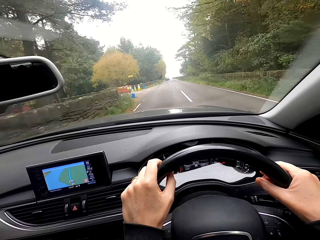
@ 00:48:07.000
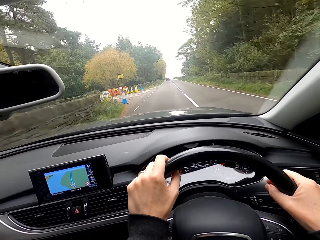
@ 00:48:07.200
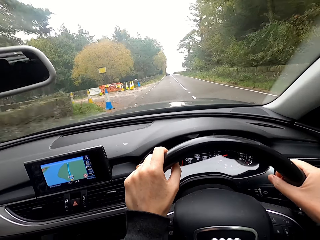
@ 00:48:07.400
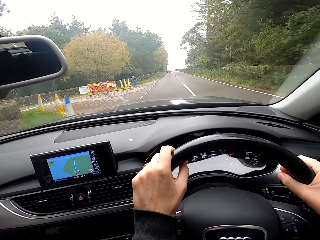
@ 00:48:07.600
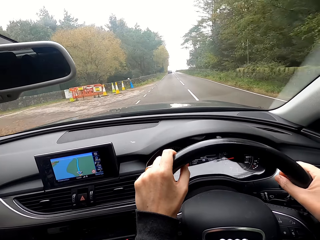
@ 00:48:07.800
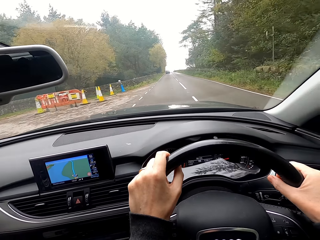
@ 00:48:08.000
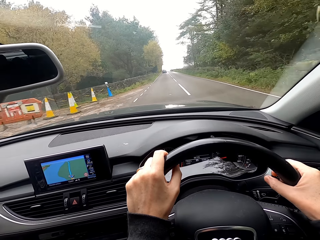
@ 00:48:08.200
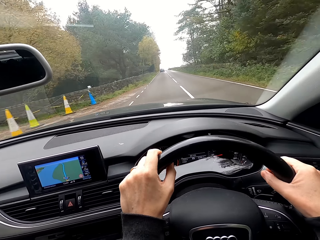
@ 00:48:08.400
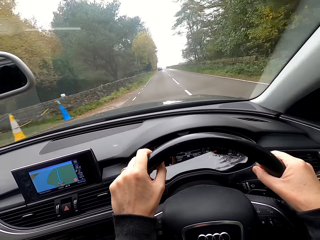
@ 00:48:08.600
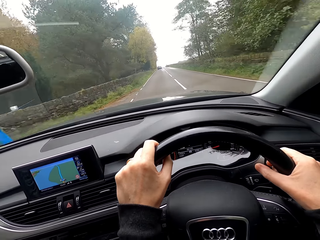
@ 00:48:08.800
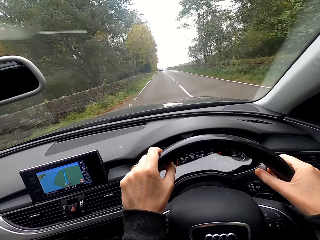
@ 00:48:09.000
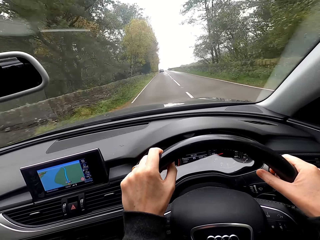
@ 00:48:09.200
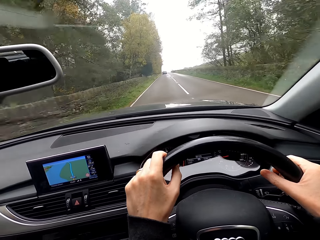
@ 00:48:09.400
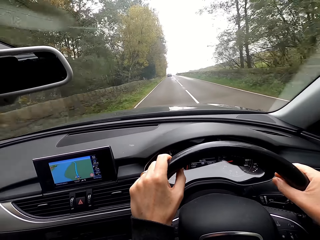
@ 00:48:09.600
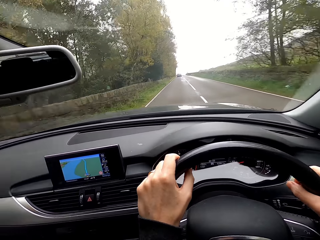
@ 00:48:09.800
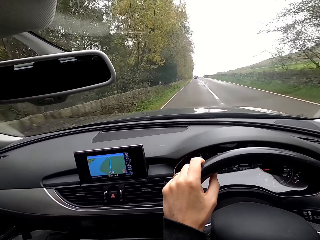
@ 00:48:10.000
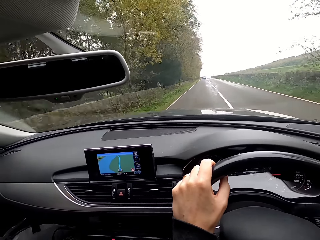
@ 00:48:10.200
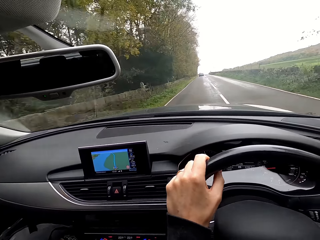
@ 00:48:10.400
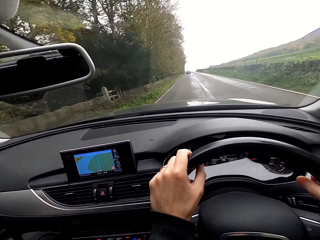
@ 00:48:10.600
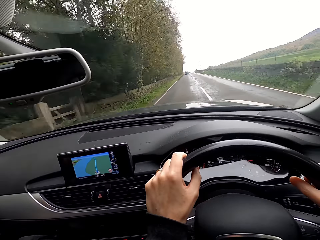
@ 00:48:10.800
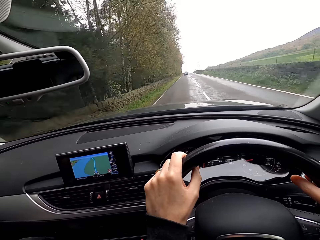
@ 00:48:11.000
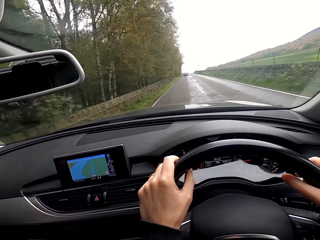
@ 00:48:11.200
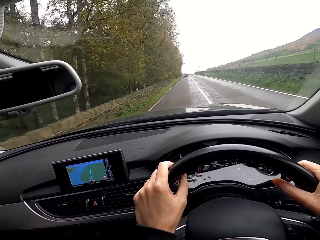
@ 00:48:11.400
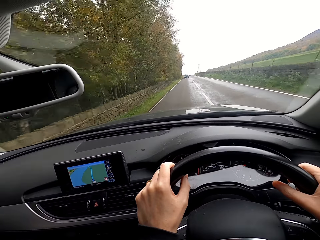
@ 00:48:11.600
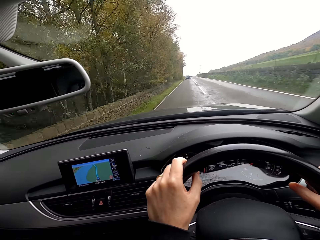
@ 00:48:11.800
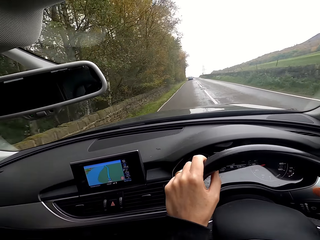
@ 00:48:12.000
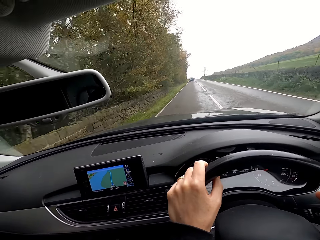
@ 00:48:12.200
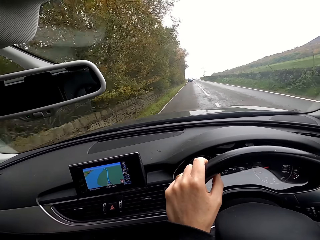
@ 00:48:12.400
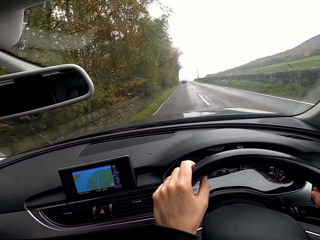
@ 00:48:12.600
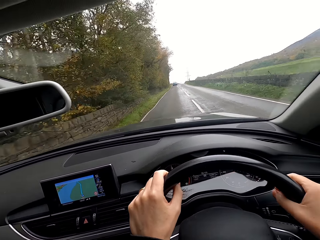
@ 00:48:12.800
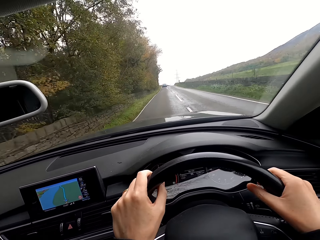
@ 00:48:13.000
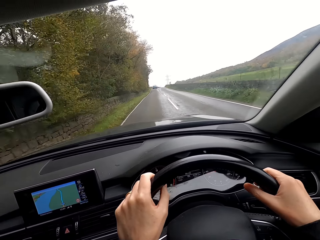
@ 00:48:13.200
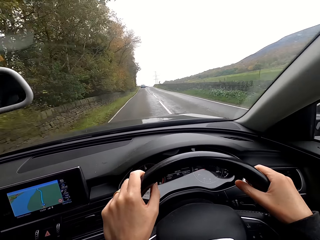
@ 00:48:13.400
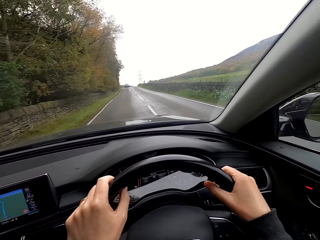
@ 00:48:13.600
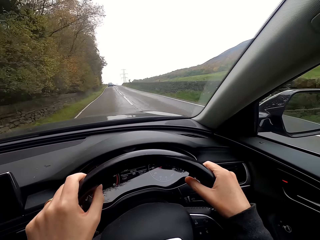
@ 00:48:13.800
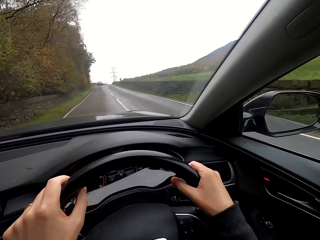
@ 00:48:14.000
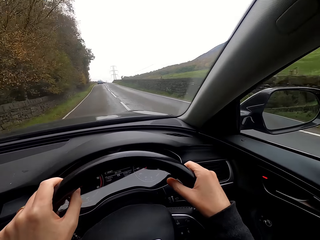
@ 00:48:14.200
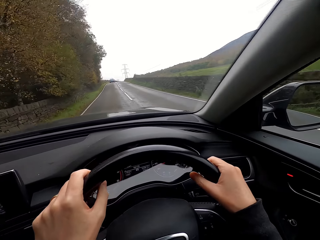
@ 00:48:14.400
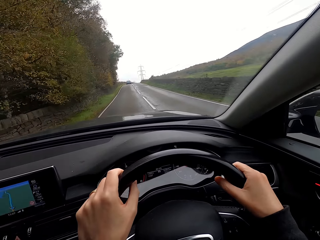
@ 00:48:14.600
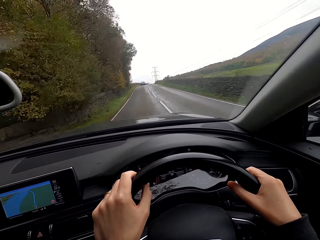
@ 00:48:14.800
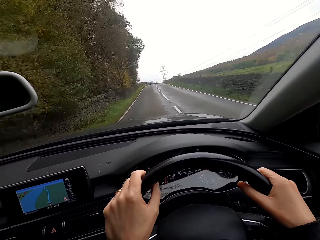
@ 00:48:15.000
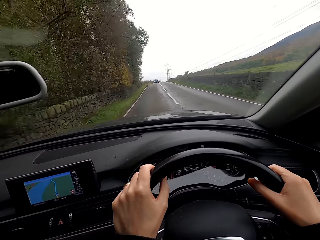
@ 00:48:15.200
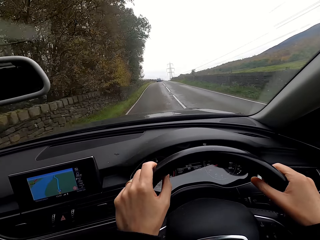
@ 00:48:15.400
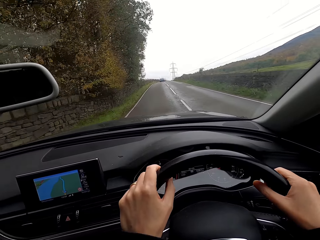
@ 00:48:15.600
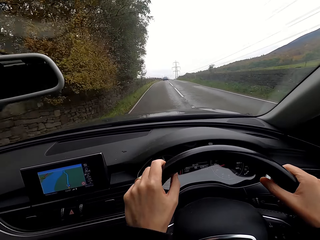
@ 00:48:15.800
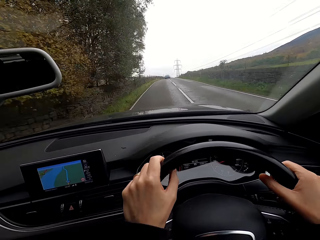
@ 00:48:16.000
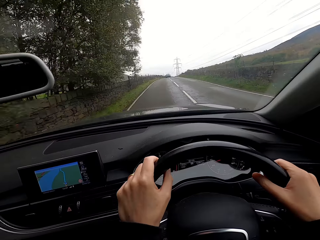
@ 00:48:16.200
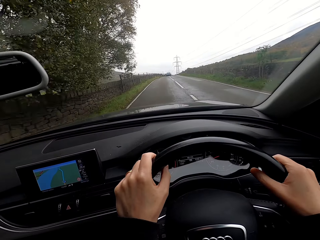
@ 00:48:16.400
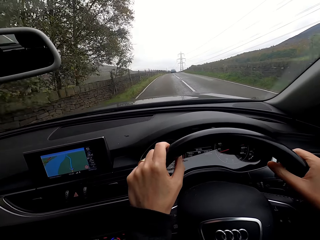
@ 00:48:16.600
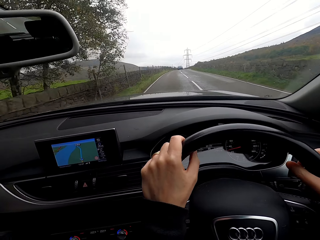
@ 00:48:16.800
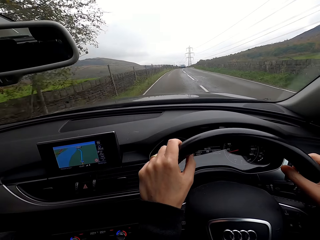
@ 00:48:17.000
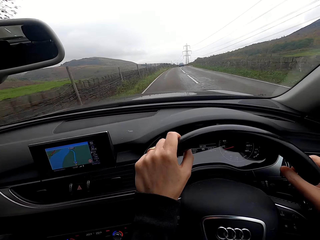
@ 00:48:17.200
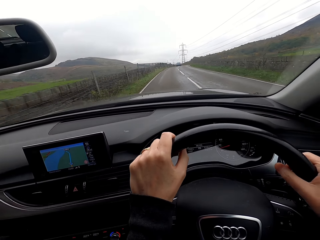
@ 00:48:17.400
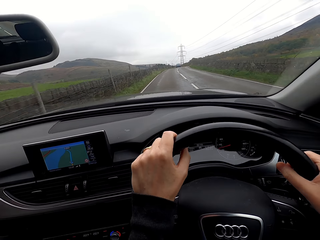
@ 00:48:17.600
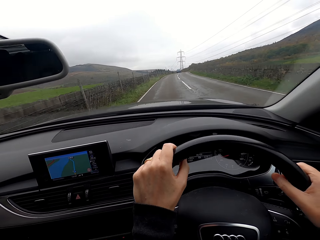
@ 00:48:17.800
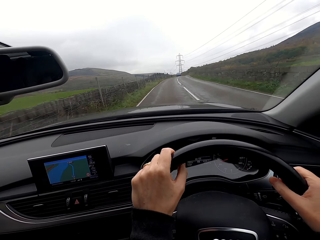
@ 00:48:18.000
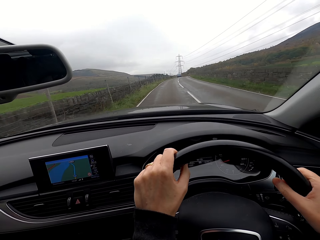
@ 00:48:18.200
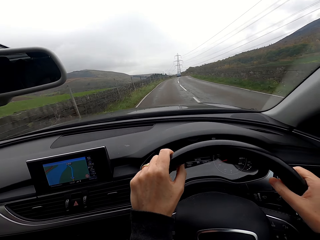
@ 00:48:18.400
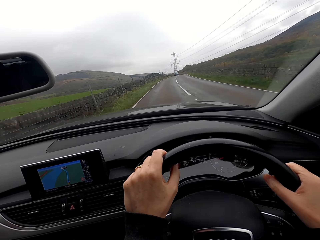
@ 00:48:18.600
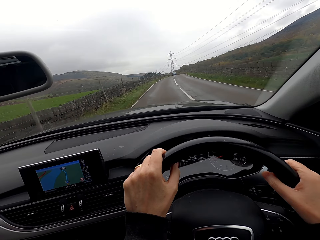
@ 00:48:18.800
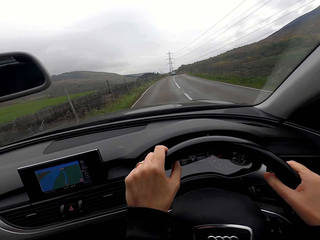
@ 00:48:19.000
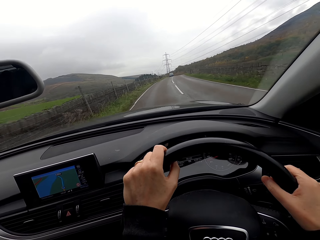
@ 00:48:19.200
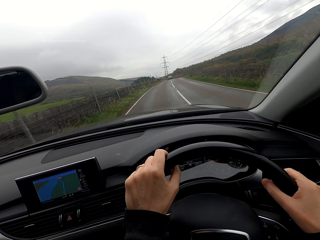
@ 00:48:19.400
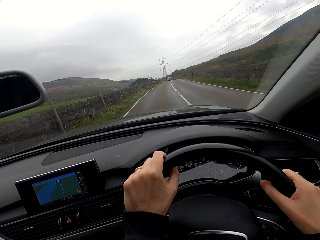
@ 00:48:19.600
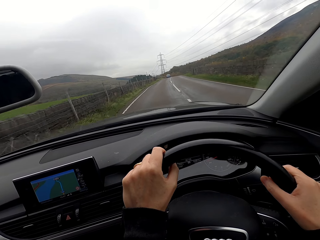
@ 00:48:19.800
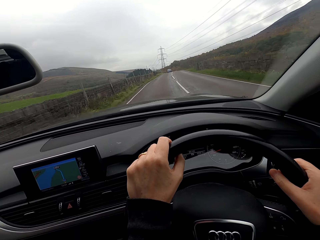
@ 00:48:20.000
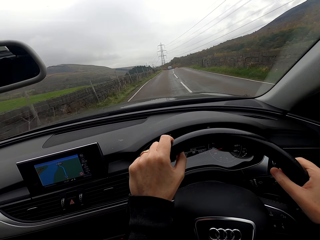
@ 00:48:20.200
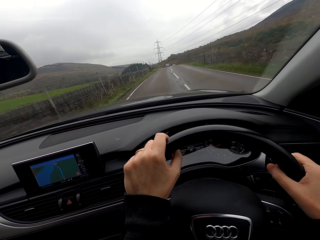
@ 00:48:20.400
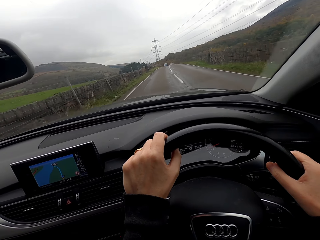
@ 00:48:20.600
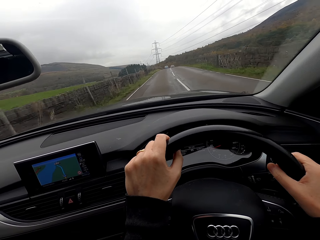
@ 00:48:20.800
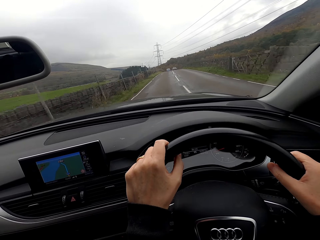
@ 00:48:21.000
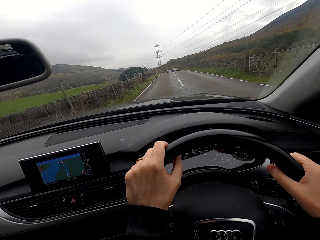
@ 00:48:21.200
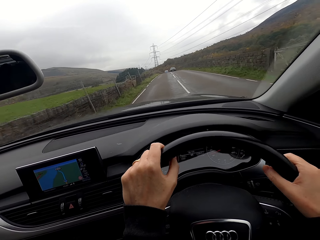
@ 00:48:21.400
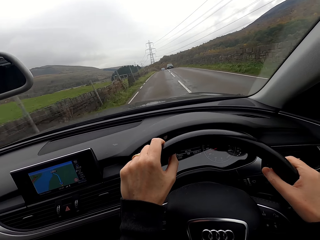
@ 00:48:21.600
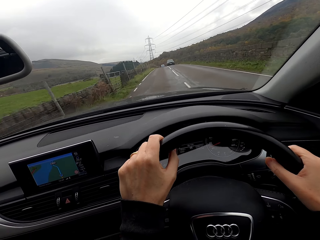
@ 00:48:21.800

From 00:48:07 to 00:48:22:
The camera wearer looks at the side mirror. They drive the car.

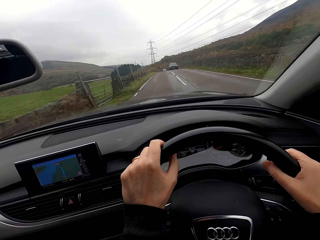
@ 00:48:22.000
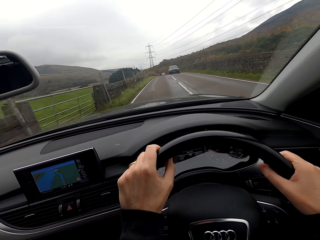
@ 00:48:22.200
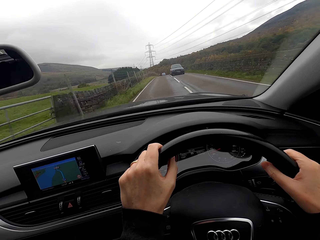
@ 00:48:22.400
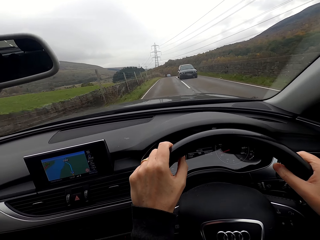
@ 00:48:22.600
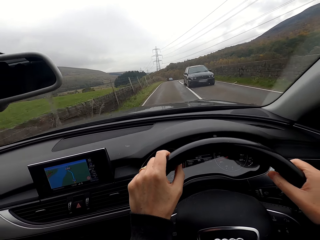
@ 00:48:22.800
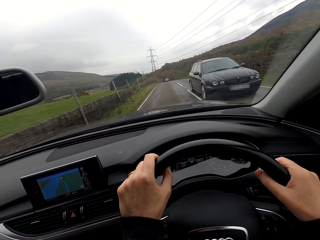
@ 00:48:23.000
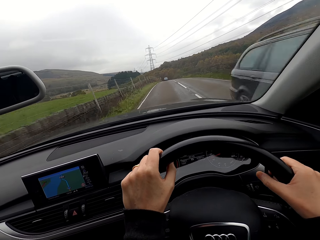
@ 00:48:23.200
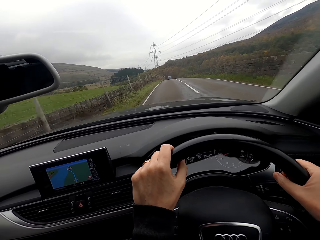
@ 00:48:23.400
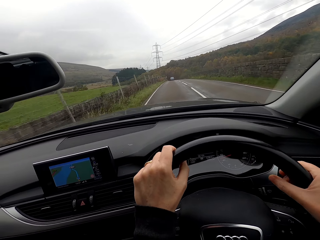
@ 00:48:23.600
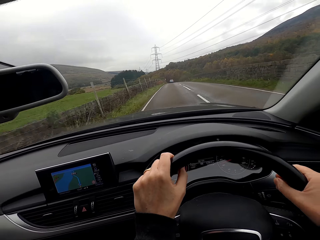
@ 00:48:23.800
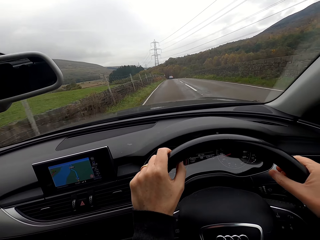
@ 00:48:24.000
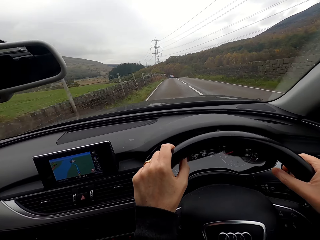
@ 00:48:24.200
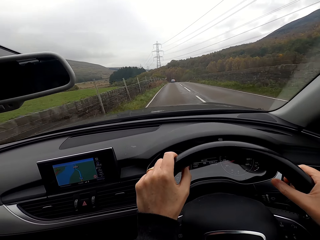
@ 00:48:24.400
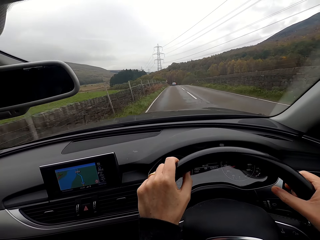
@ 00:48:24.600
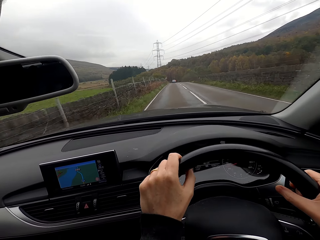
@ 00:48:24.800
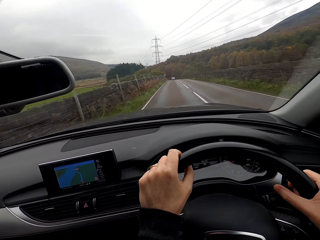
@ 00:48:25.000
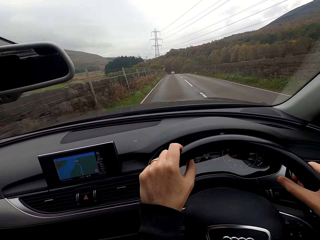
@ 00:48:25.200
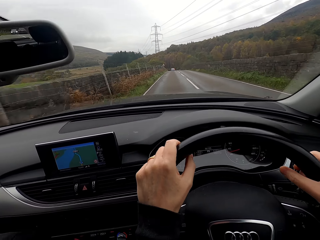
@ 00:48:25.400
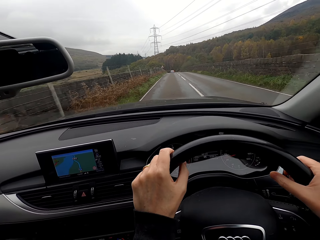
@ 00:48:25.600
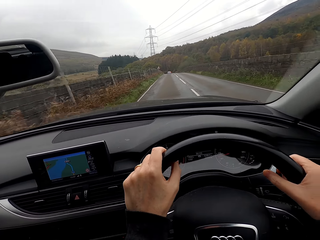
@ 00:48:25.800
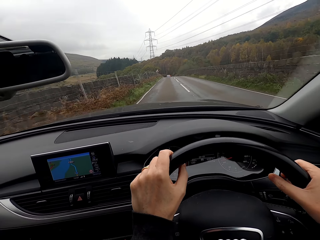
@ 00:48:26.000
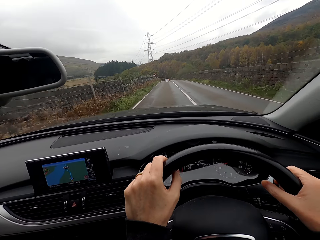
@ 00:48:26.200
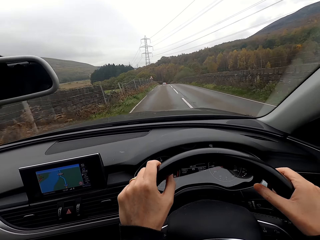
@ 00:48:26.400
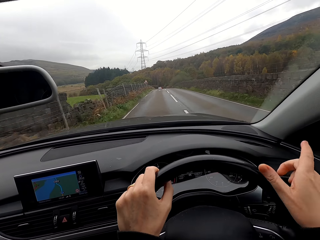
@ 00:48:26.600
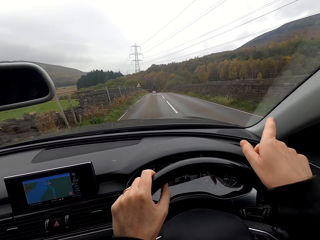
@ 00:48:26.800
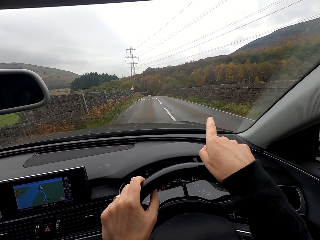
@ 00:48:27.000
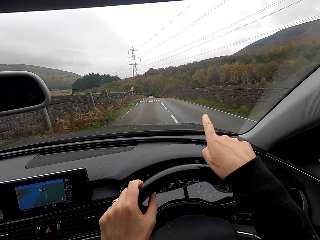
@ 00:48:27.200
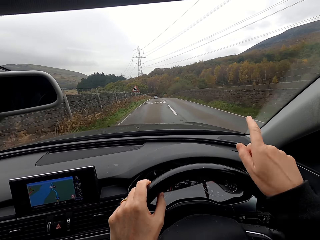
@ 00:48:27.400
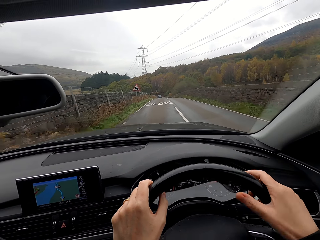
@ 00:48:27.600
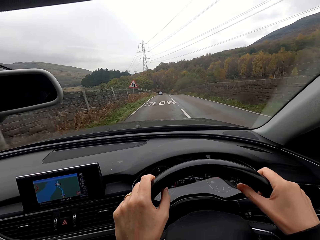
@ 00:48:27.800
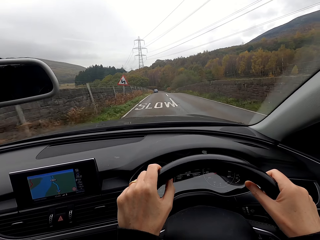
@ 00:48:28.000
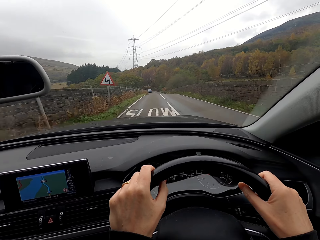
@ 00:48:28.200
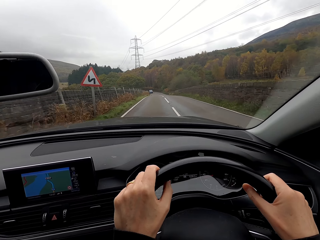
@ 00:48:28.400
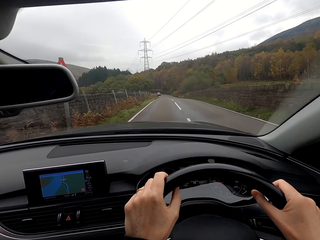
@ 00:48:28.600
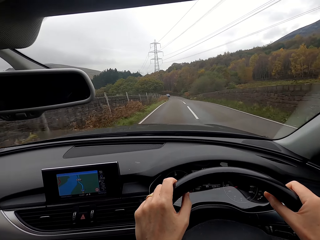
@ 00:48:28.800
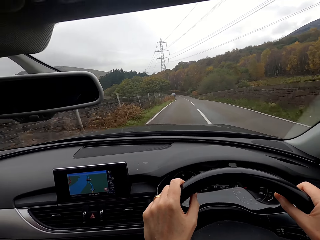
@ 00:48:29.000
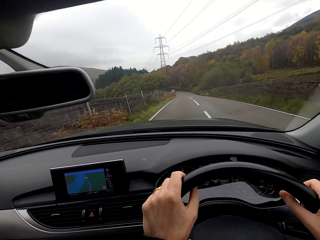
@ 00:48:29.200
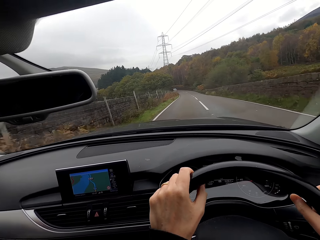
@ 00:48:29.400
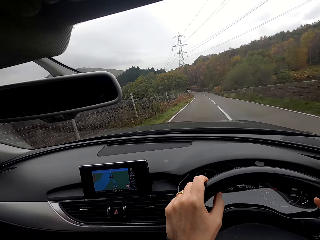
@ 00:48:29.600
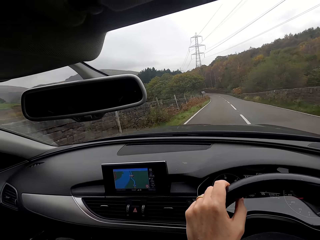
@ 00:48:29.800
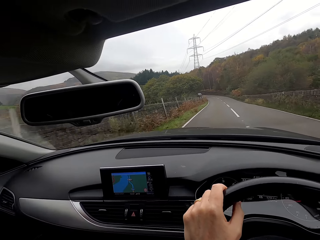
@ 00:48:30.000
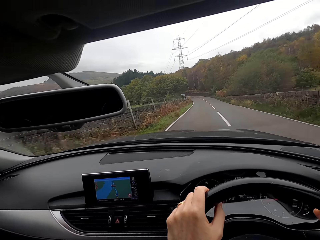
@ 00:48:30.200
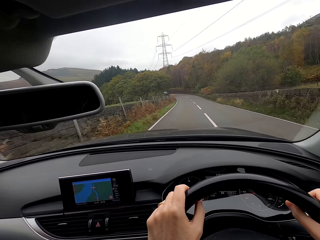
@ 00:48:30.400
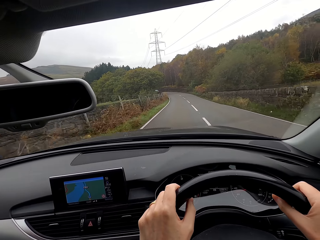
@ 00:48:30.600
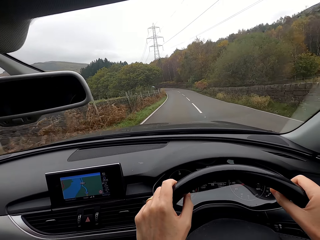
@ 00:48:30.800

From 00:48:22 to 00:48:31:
The camera wearer points out the trees. They converse with a man.
